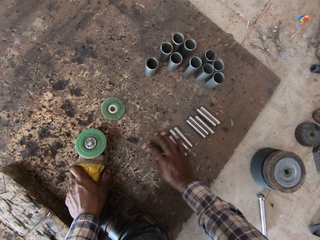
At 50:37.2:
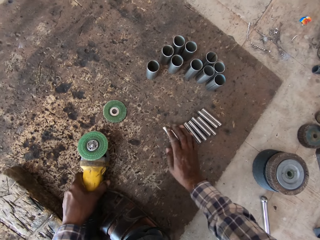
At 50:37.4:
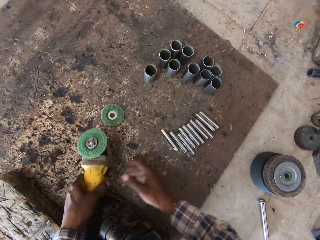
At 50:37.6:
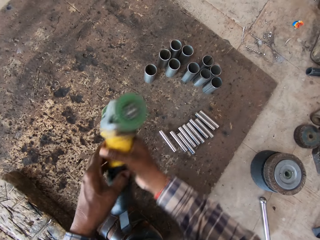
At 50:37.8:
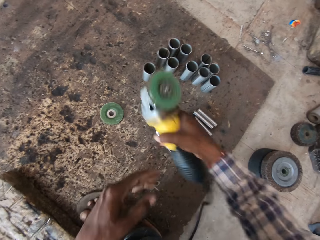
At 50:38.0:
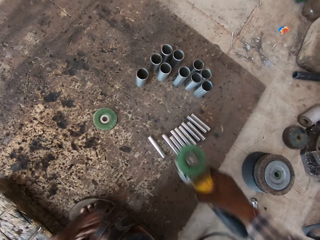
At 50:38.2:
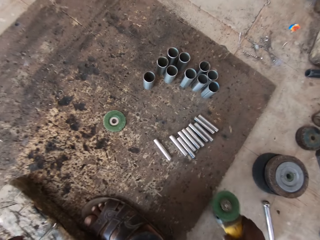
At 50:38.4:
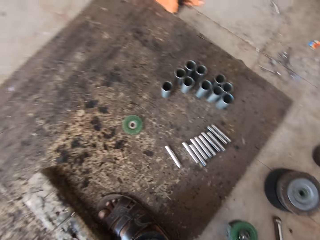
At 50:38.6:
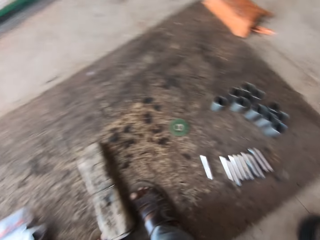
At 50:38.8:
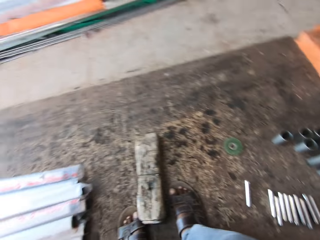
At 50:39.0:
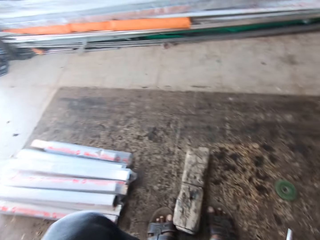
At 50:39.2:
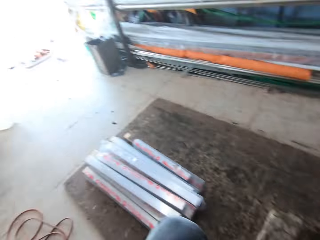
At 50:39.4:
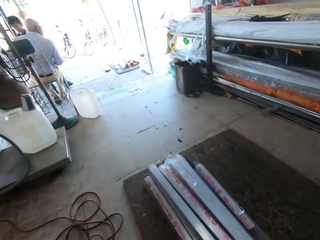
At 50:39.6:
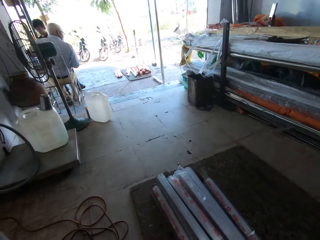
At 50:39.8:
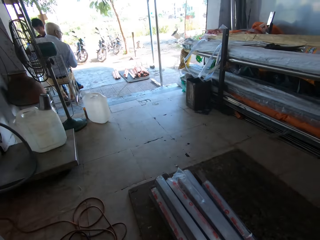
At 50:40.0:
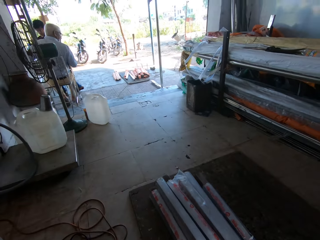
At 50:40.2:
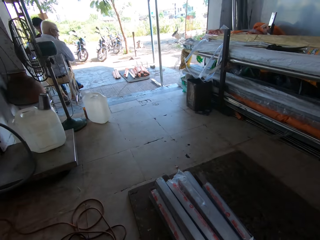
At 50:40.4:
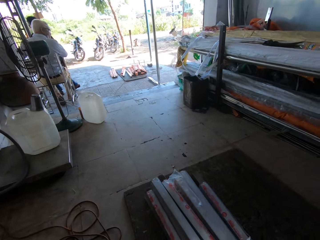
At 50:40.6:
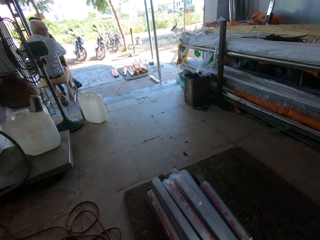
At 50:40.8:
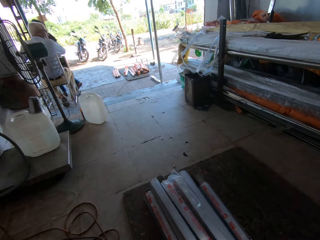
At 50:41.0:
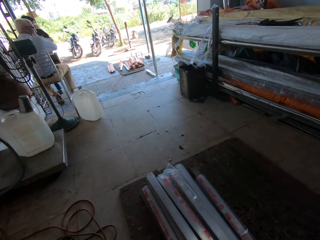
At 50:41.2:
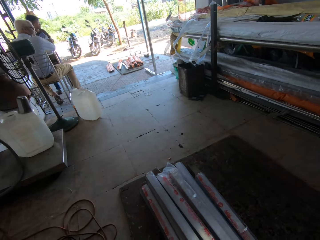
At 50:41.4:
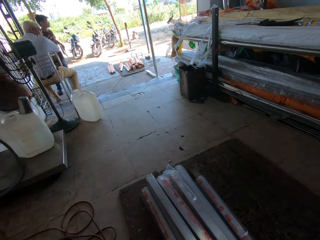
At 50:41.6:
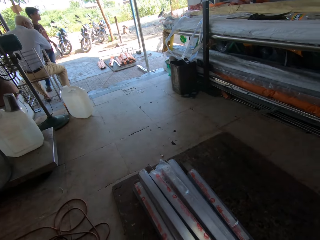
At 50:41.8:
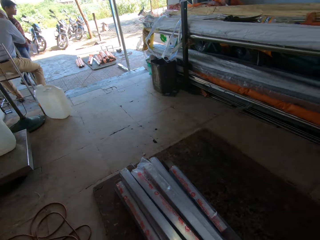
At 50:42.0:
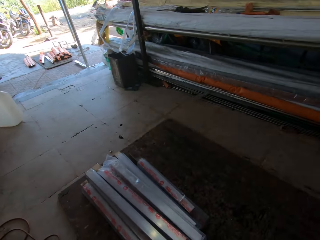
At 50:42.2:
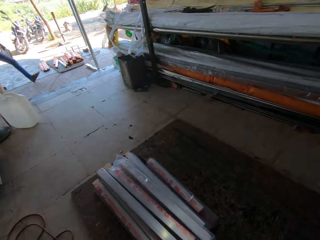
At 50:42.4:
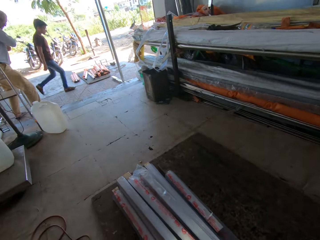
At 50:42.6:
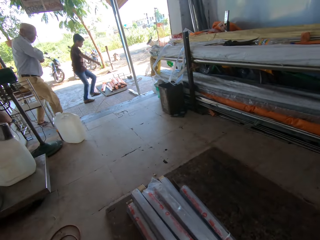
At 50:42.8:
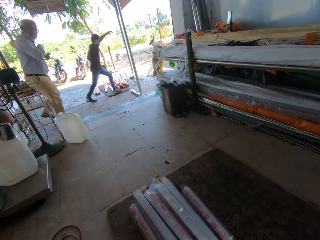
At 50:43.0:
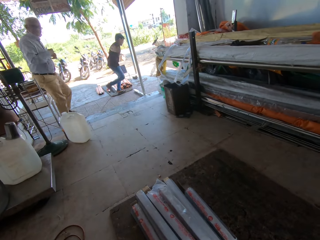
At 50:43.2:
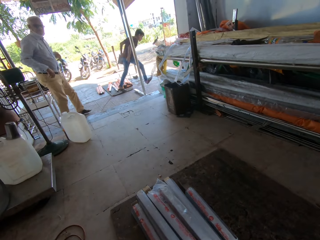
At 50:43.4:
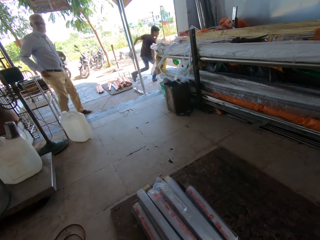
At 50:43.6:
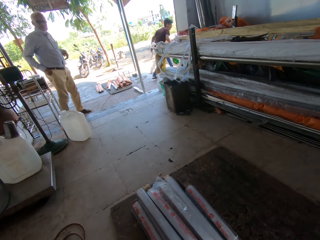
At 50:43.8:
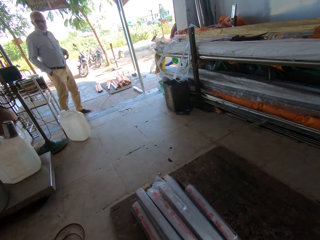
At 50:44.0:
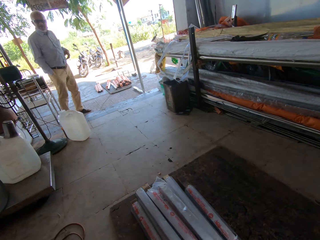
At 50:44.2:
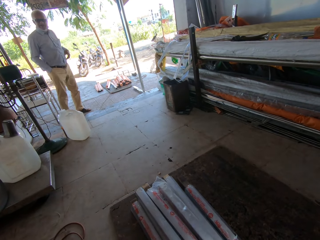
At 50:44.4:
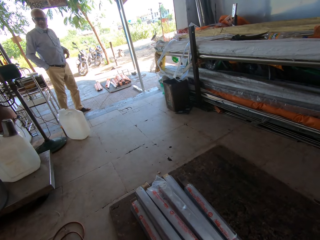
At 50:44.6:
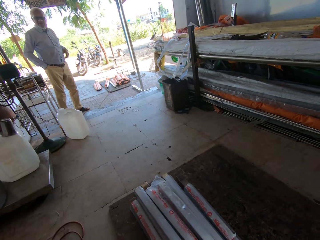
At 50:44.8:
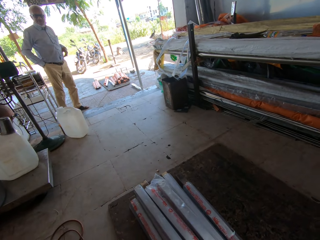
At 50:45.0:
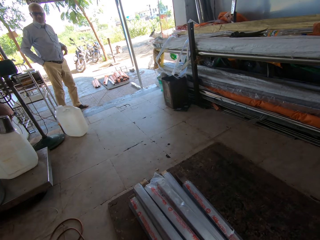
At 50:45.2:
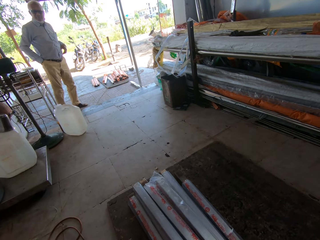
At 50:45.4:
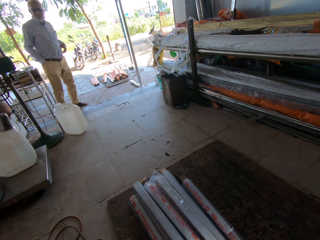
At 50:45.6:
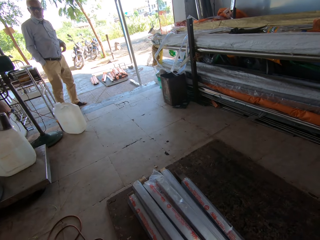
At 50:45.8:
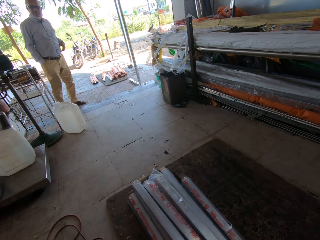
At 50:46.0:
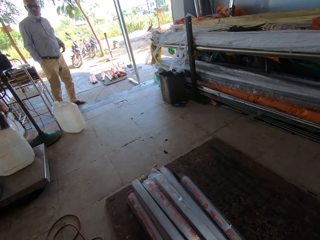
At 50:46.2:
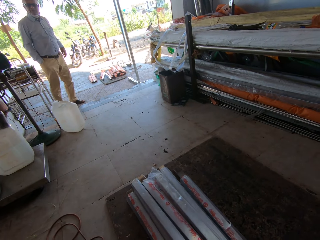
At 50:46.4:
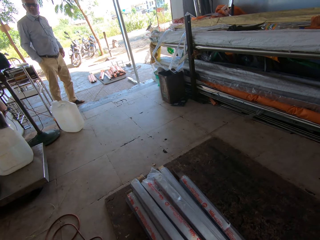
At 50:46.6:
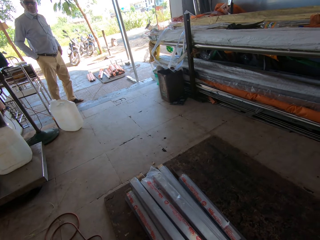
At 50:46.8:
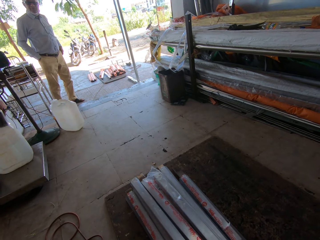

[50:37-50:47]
The camera wearer passes the metal sander from his left hand to his right hand. He collects the metal pieces together. He looks around. A man interacts with the camera wearer. The man stands up from a chair. The man removes a key from his pocket with his right hand.

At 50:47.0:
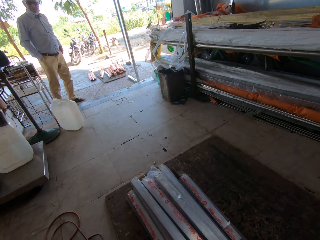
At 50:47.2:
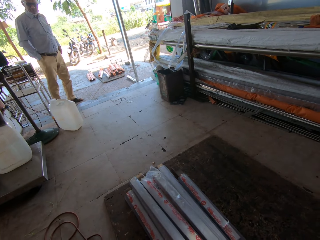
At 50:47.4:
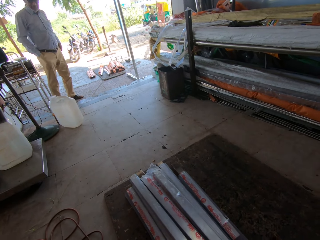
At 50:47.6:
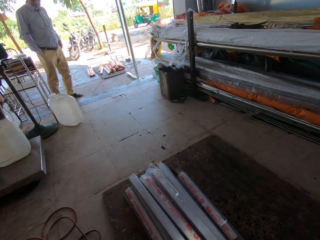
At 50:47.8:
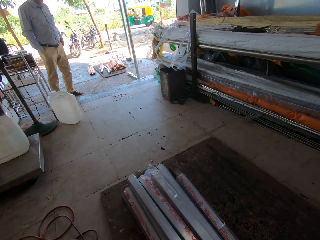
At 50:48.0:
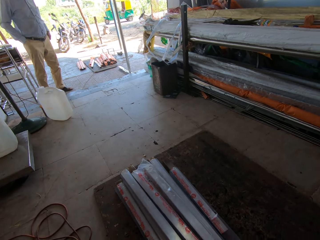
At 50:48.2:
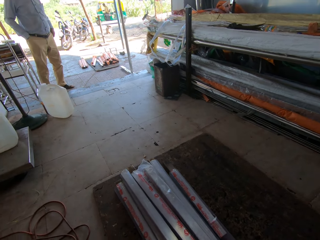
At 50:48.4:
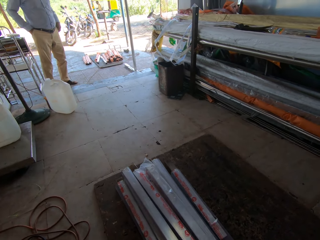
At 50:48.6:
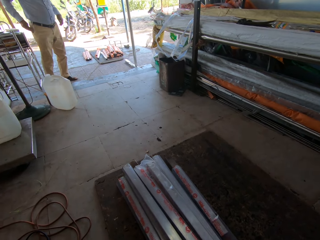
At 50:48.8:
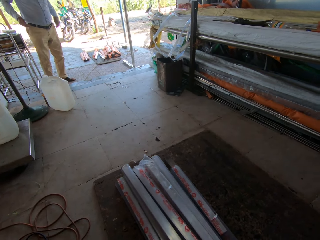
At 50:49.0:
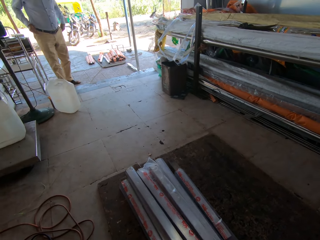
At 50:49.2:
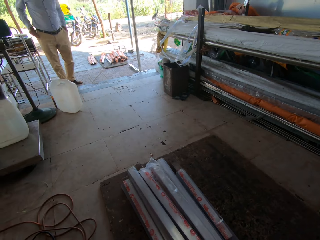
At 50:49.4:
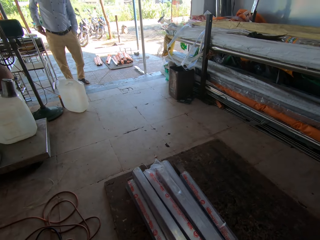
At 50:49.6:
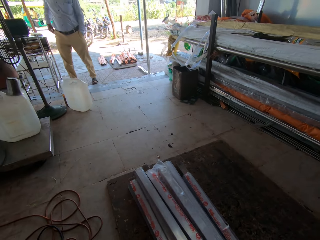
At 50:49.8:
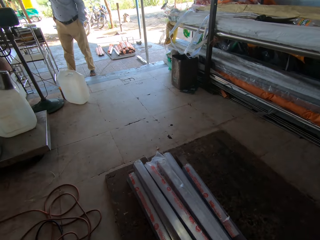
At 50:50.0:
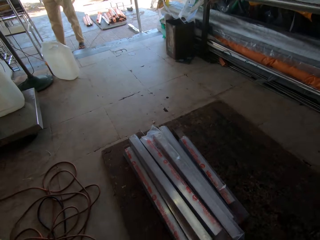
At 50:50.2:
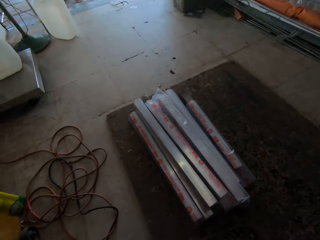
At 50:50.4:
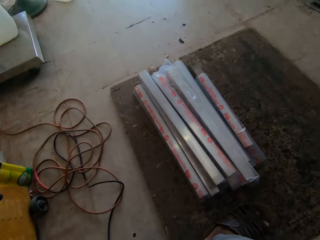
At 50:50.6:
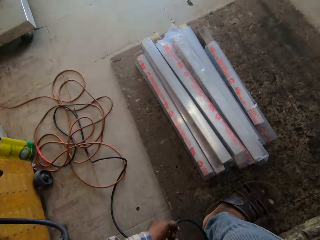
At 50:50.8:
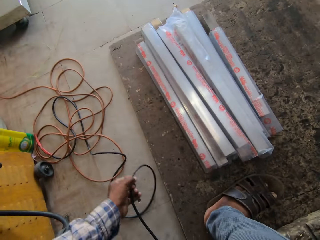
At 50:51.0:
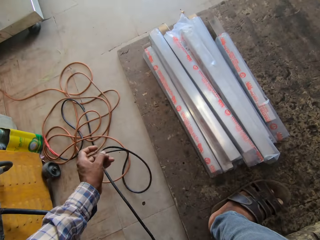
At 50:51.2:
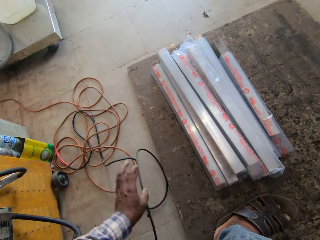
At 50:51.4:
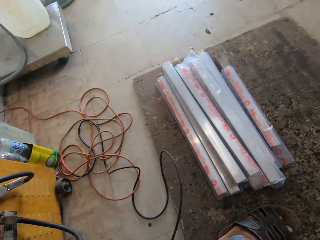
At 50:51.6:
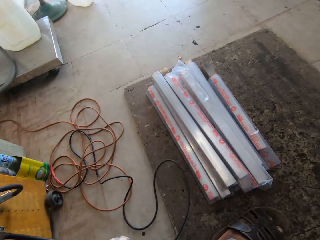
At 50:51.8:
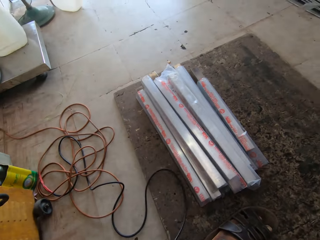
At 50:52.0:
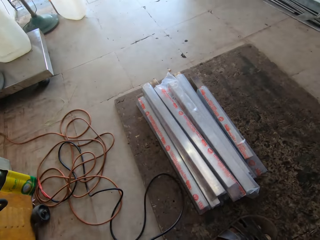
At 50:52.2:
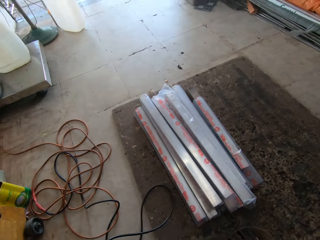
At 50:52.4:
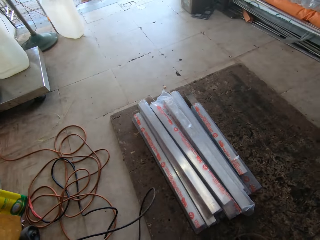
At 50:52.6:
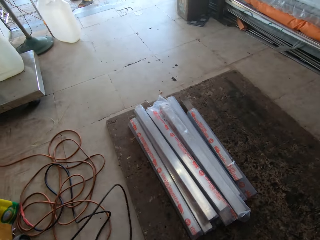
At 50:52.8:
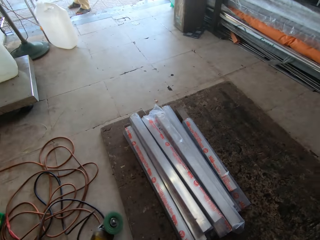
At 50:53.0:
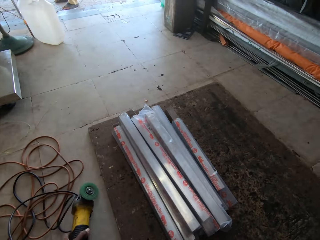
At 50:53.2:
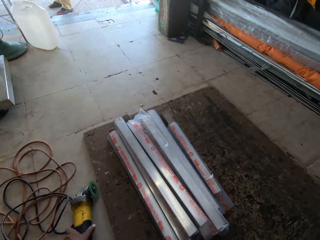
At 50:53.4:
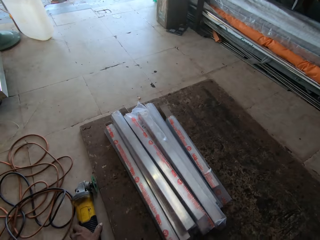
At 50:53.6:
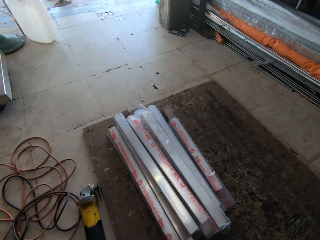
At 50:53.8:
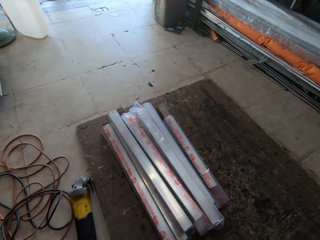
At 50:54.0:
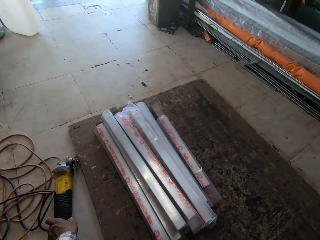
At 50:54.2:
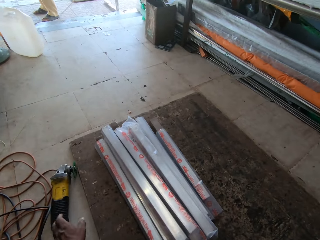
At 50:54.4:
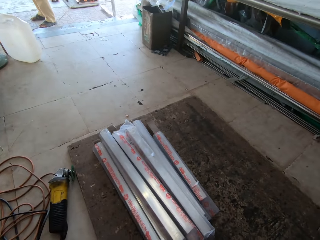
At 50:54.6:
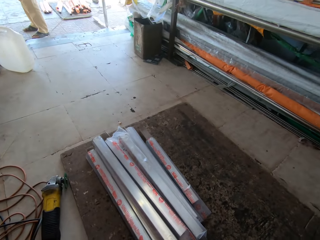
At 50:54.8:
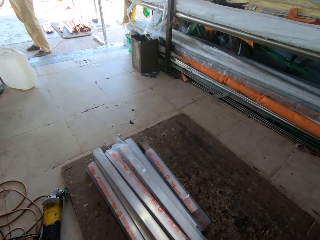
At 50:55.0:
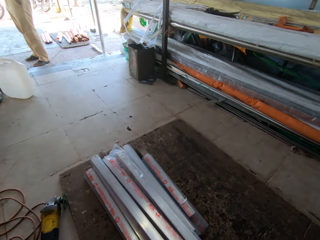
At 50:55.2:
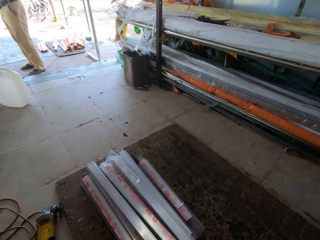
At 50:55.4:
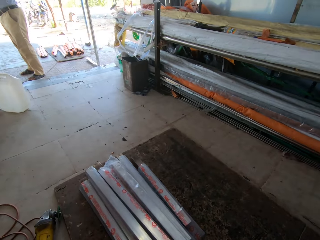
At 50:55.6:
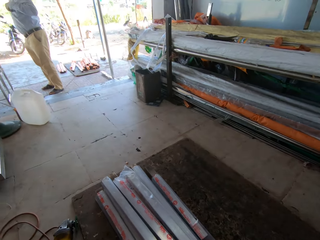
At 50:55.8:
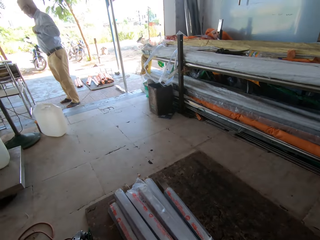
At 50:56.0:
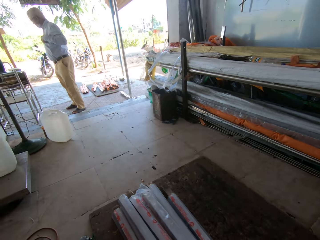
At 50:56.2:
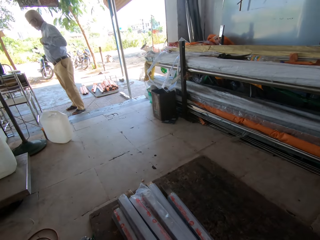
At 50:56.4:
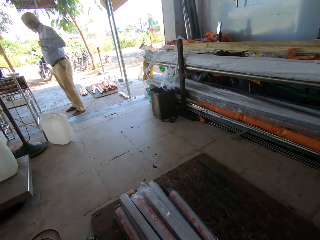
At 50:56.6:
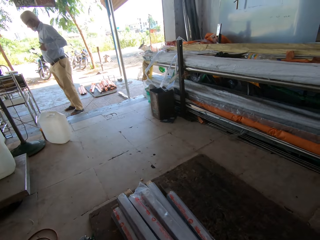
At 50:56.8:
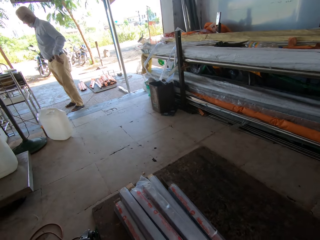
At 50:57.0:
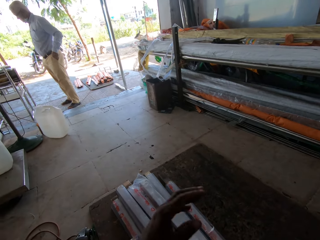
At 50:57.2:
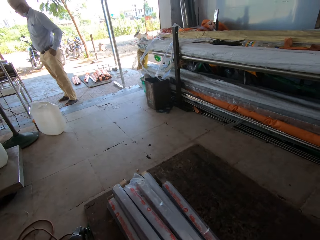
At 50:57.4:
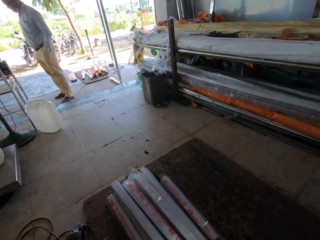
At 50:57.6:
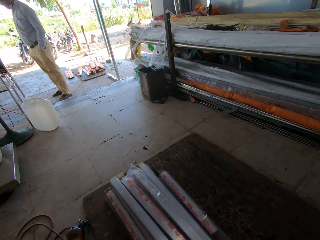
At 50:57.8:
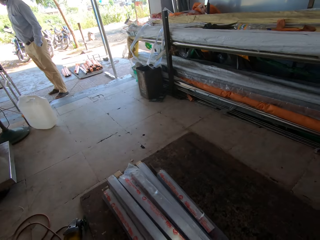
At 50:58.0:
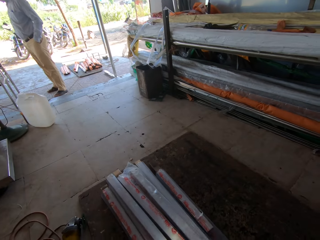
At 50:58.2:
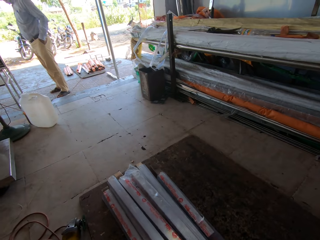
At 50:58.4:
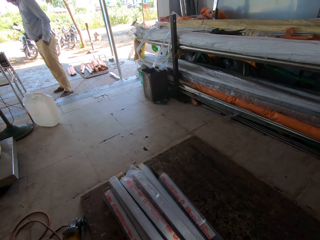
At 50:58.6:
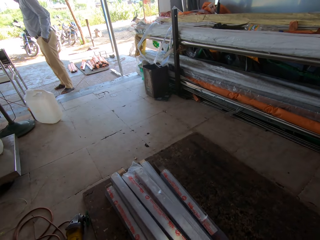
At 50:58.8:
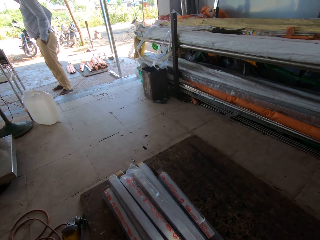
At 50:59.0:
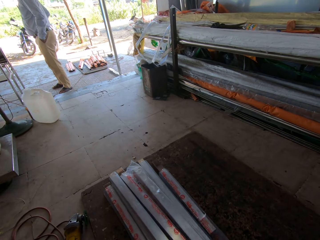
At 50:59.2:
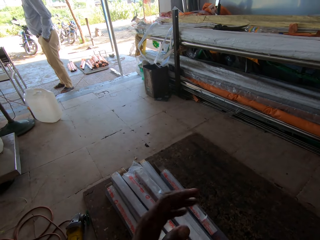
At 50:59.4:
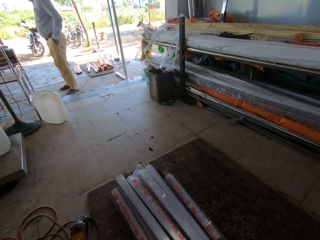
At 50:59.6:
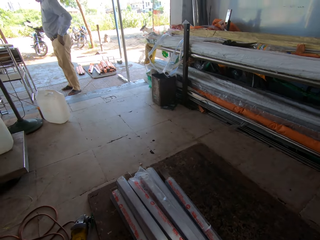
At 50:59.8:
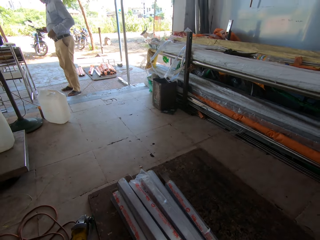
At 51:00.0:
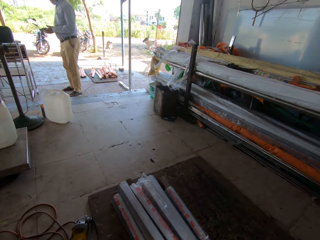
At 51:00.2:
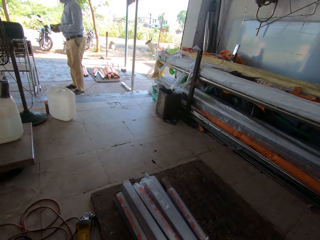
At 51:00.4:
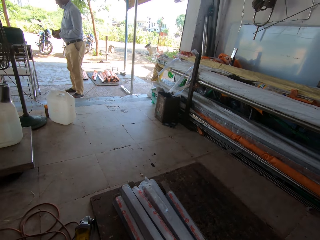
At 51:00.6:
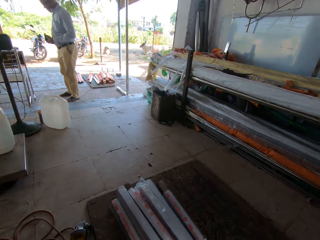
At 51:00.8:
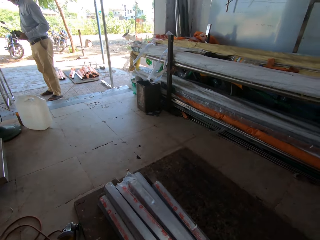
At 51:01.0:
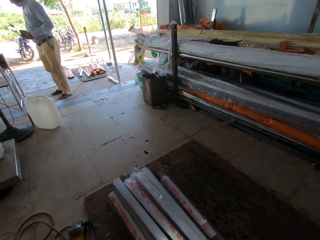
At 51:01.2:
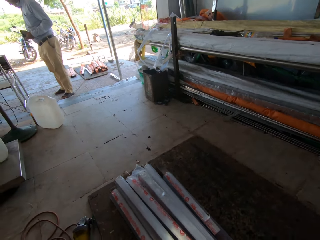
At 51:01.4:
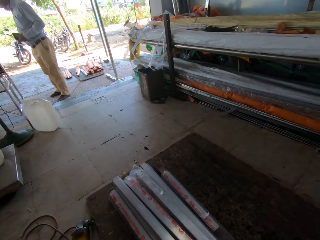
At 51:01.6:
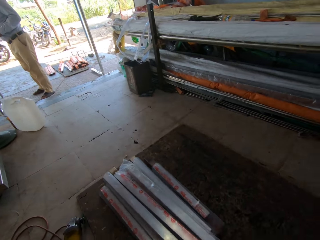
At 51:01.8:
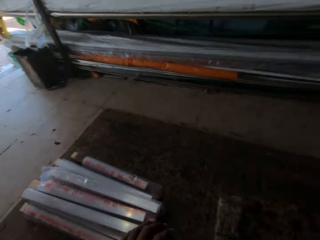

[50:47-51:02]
The camera wearer moves the metal sander on the floor with his right hand. He adjusts a wire on the ground, adjusts the grinder on the ground and looks around.
